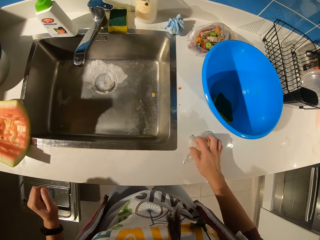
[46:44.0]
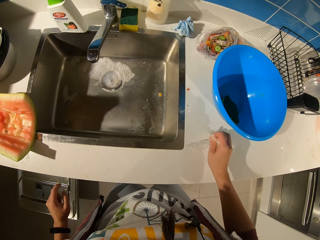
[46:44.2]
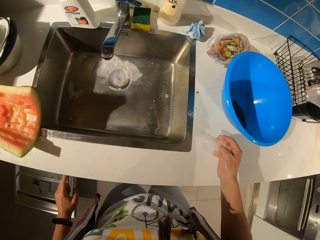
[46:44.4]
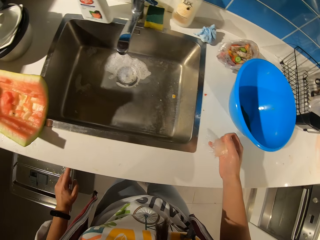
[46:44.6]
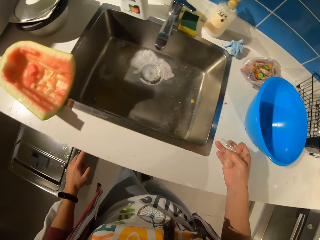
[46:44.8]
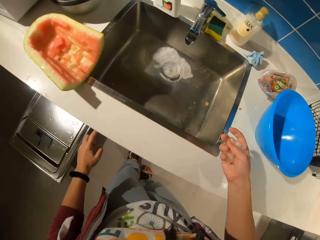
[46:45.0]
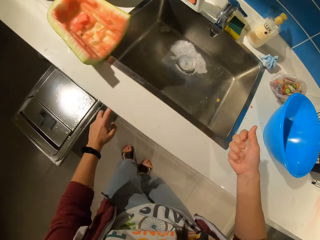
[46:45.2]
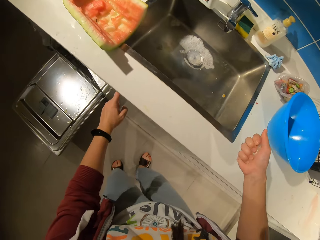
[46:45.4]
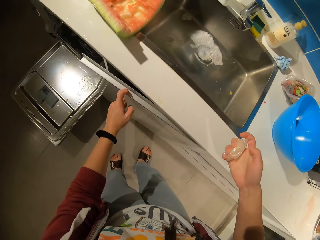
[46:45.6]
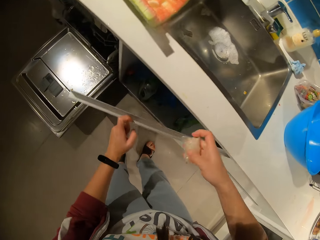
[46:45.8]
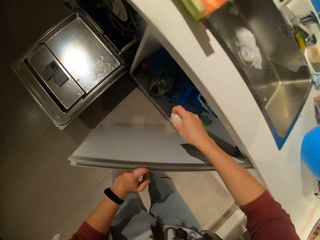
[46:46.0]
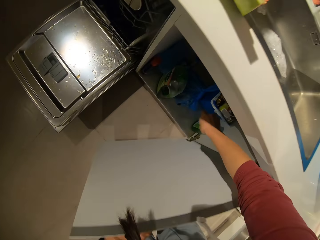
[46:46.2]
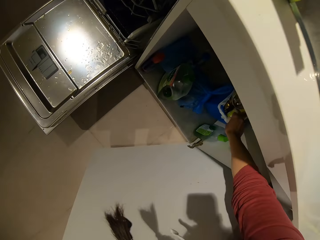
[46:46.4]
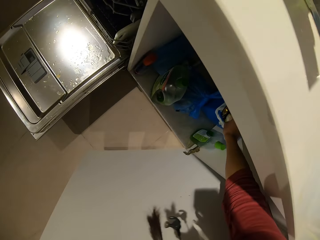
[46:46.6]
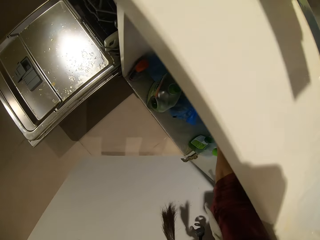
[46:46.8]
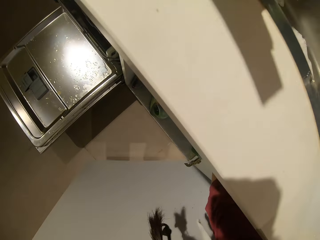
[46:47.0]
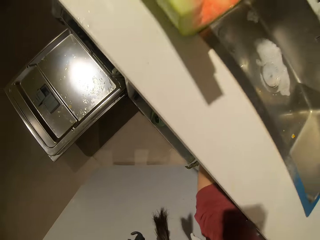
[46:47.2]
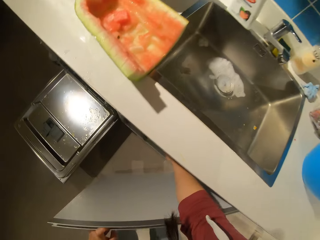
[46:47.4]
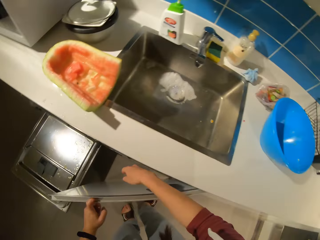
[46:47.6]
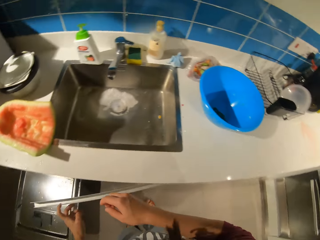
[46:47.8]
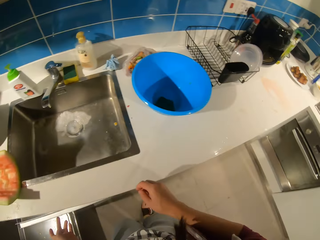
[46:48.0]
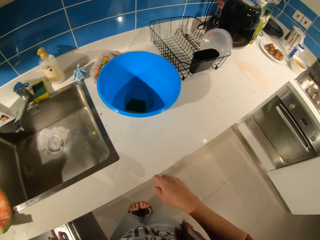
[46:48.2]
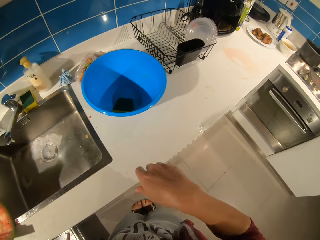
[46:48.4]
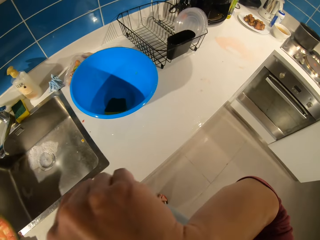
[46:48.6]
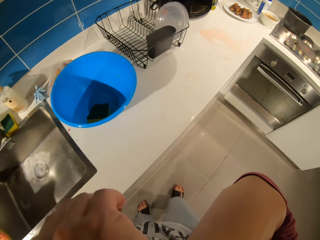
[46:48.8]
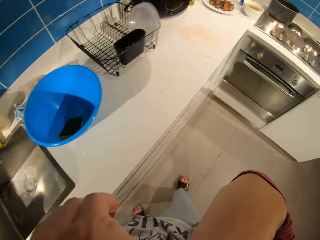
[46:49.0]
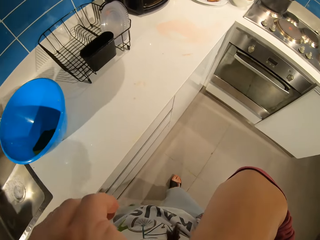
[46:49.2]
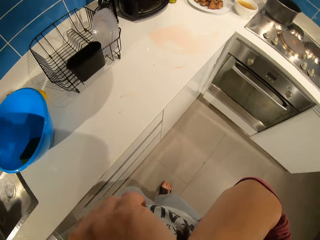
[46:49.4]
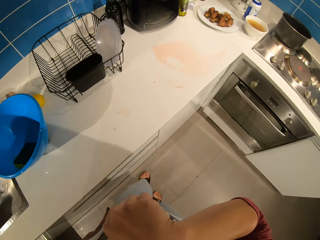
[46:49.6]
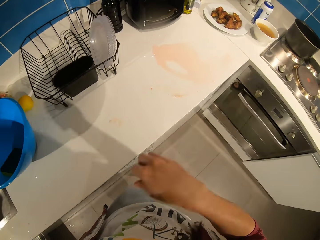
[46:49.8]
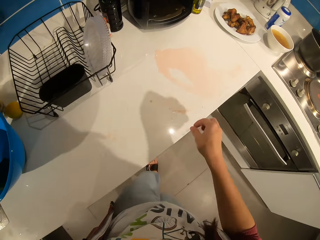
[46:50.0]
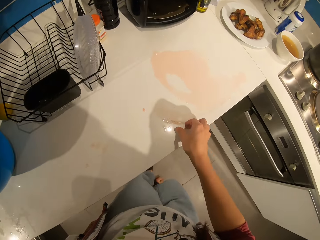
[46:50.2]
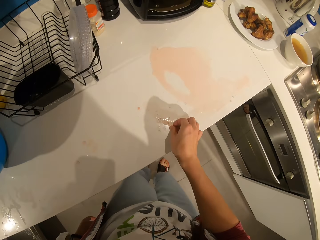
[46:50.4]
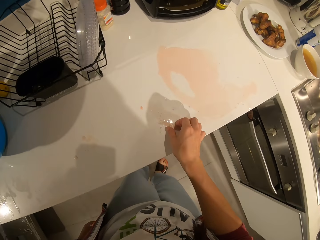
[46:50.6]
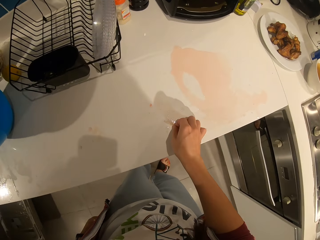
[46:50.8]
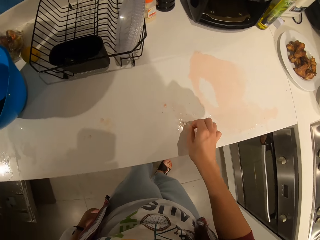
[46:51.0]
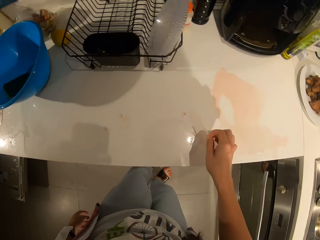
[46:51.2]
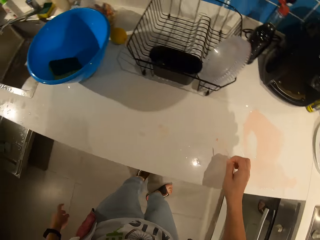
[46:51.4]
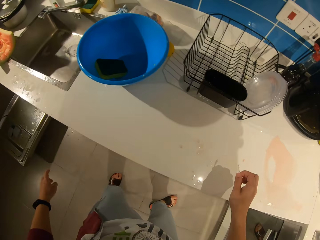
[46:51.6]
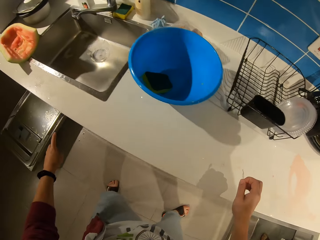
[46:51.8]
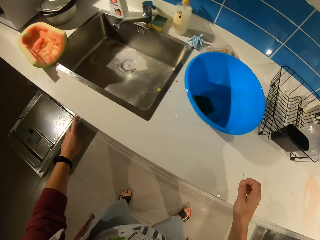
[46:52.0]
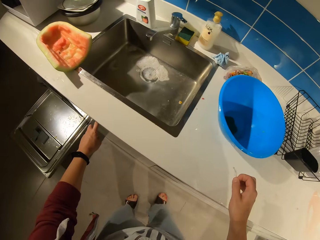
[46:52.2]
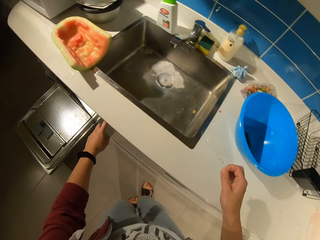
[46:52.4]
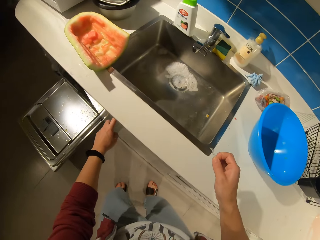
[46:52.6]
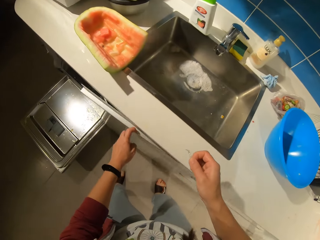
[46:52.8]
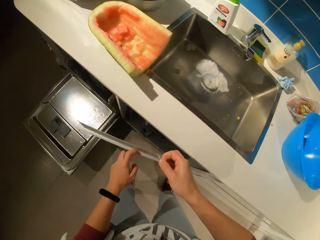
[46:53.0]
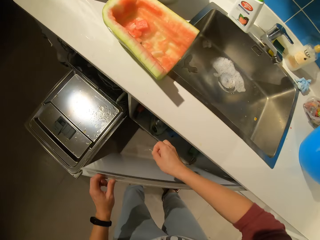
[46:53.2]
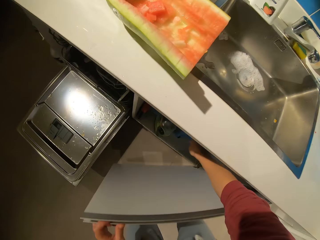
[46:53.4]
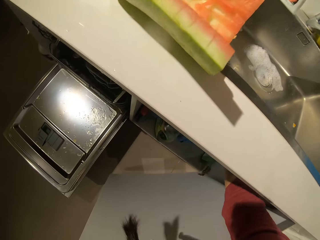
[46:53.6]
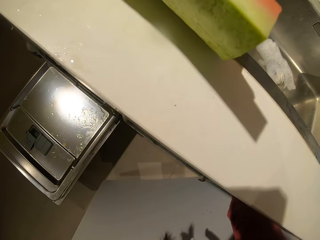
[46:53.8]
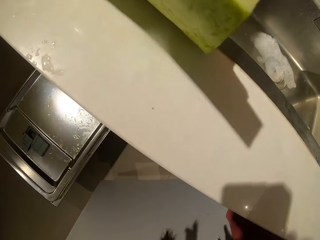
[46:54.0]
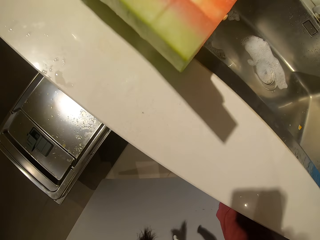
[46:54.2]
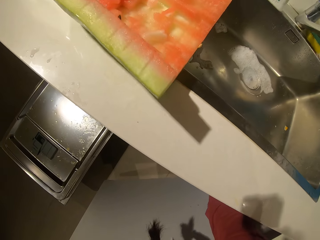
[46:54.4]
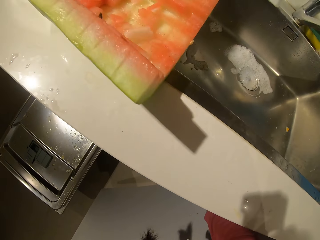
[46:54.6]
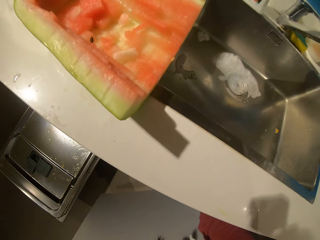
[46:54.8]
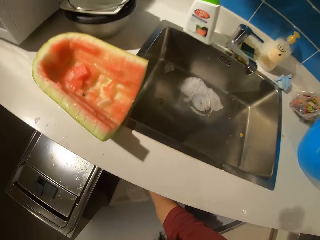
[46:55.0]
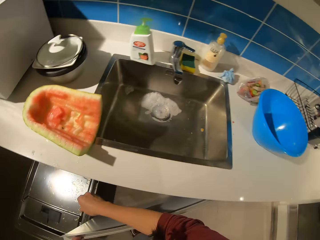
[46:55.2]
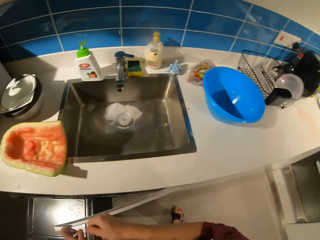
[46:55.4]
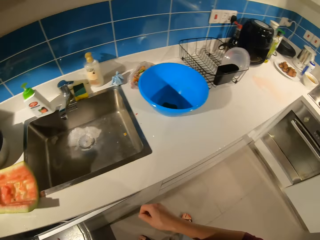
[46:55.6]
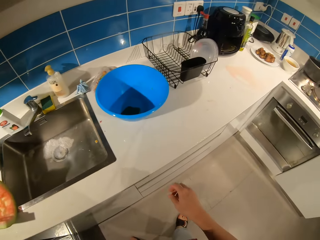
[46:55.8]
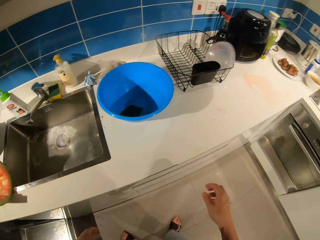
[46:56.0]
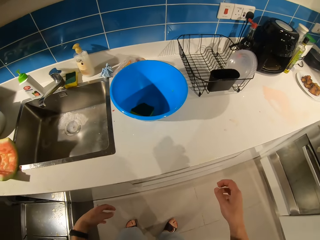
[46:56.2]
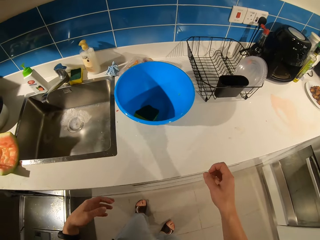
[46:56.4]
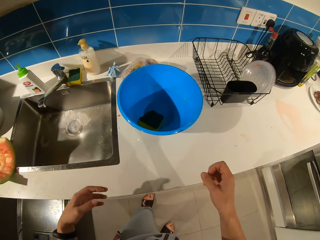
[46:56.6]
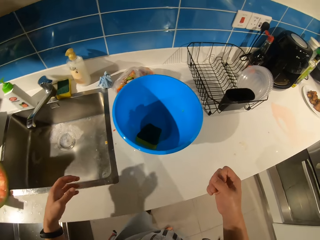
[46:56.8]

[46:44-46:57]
The camera wearer folds a nylon on the table. They pick a nylon paper. They open the cupboard. They drop the nylon inside the bin. They close the cupboard. They walk in the room. They pick up the nylon from the table. They open the cupboard. They drop the nylon in the bin. They close the cupboard.

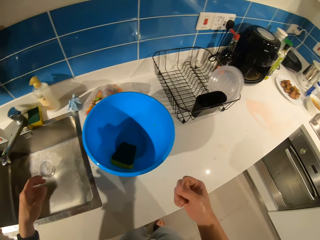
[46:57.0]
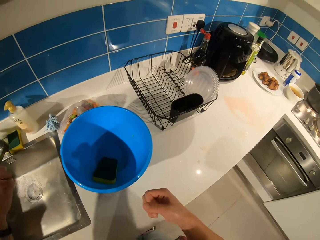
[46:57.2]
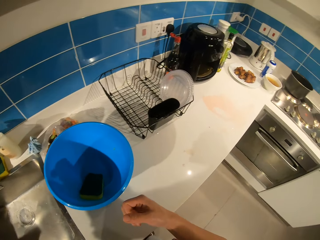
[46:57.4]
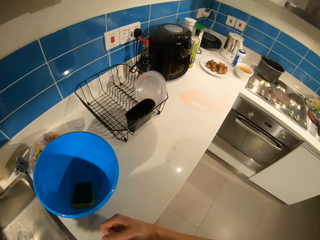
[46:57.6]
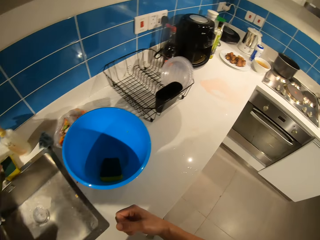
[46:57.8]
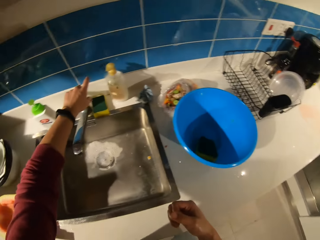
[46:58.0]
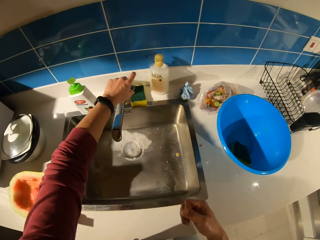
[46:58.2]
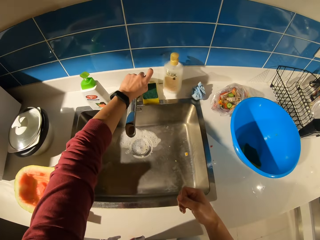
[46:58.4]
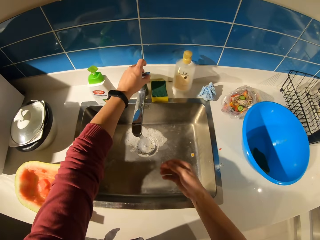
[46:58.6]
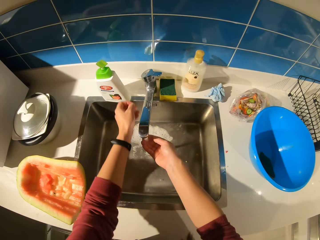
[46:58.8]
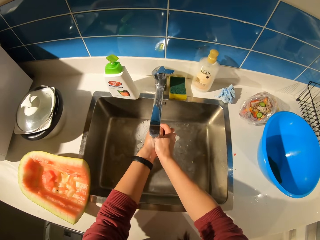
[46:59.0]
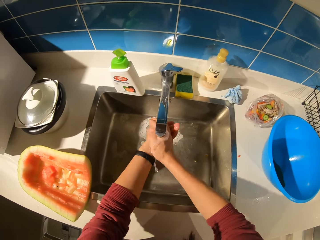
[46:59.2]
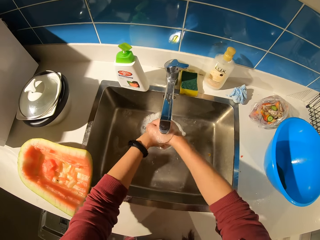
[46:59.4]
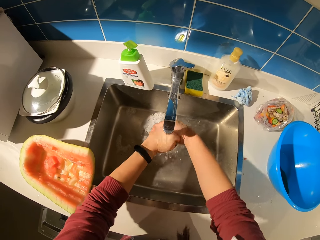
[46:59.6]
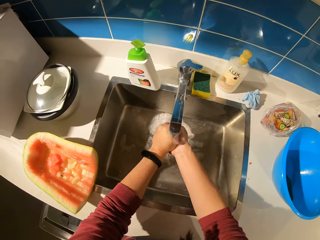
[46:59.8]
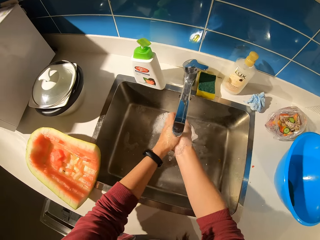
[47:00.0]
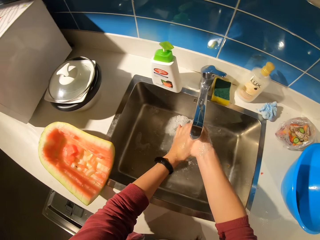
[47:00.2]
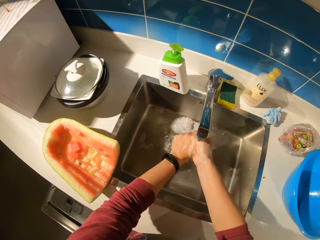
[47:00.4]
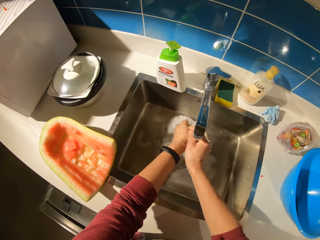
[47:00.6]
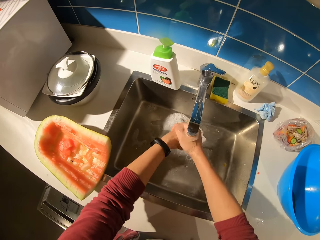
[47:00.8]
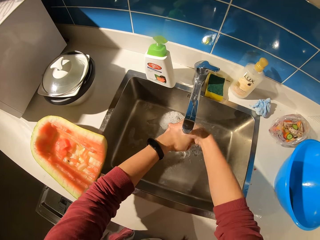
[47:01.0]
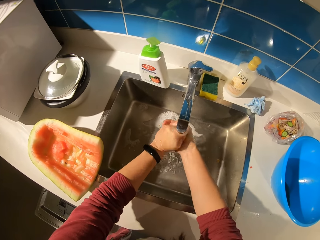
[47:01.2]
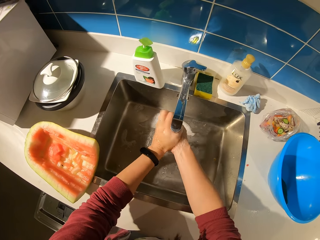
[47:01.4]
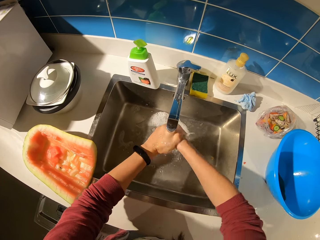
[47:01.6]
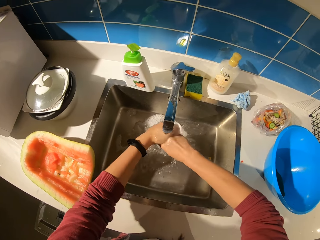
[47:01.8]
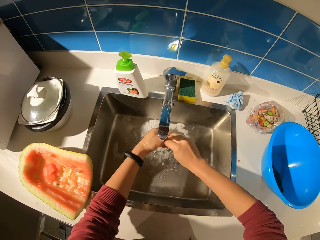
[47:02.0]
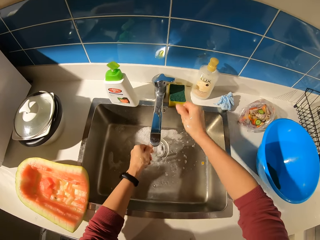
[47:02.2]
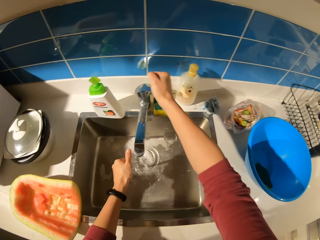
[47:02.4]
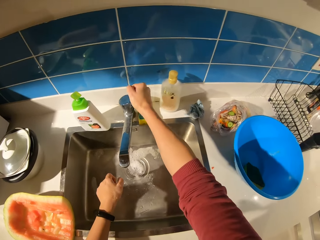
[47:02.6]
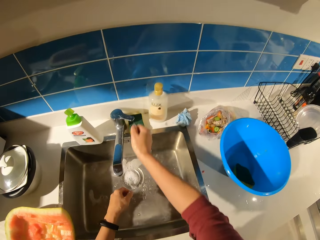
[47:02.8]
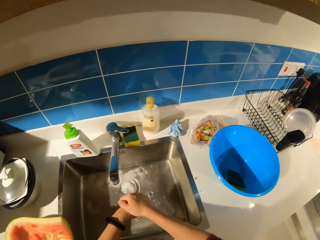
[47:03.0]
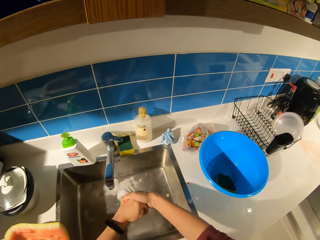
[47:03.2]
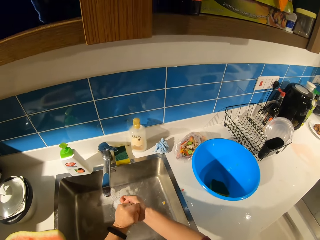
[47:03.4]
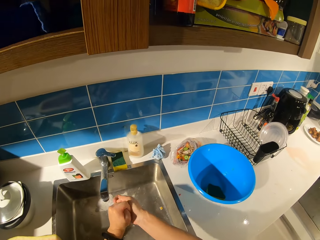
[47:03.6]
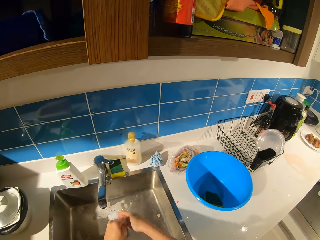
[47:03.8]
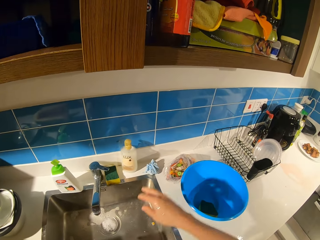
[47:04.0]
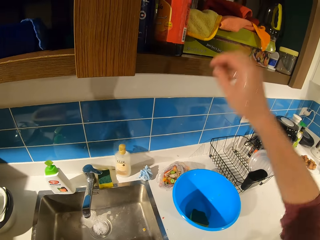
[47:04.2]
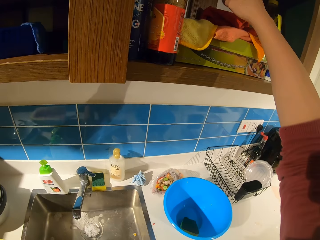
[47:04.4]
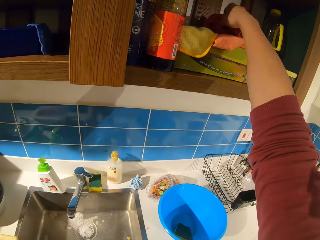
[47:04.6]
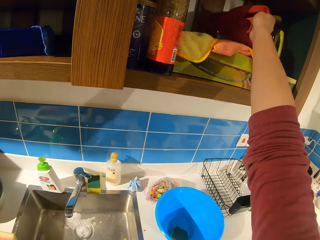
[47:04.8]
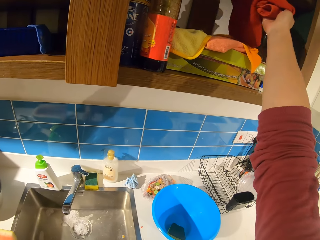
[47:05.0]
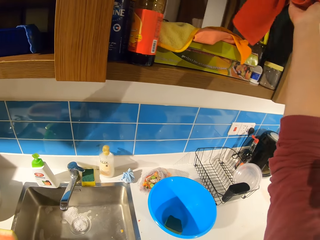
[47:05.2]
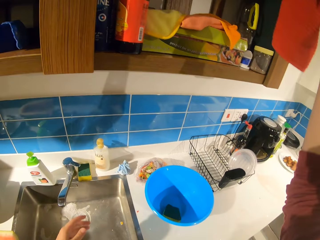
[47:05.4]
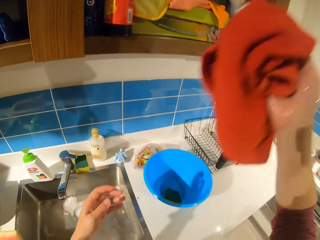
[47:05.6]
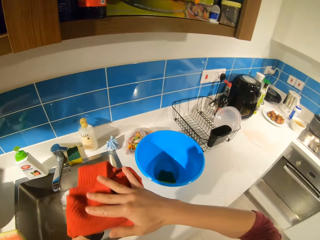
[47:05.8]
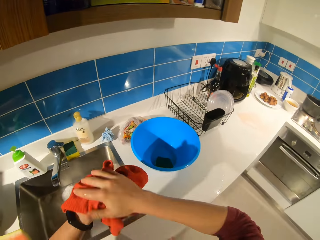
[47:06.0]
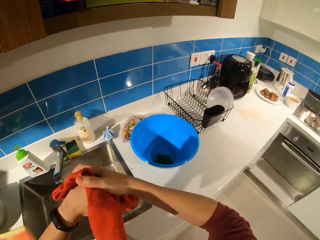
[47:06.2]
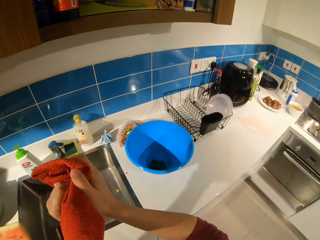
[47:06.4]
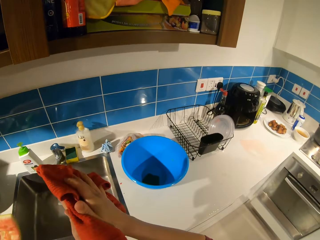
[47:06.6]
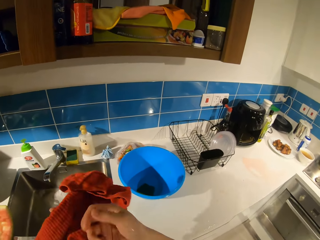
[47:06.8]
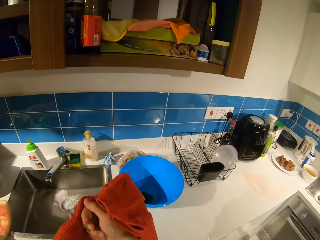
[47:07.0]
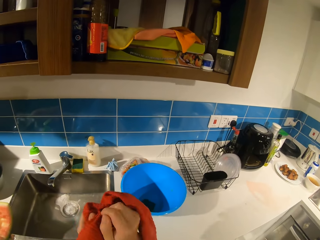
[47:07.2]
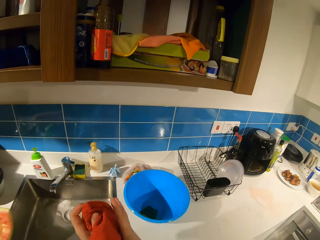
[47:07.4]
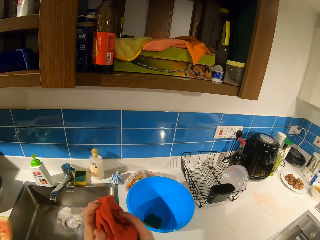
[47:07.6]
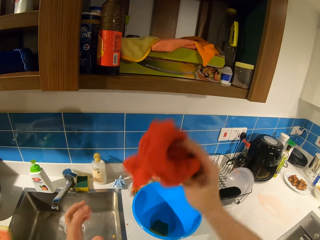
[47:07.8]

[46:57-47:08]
The camera wearer closes the cupboard. He opens the tap. He rinses his hands in the tap. He closes the tap. He picks out a napkin from the shelf. He cleans his hands with the napkin.
